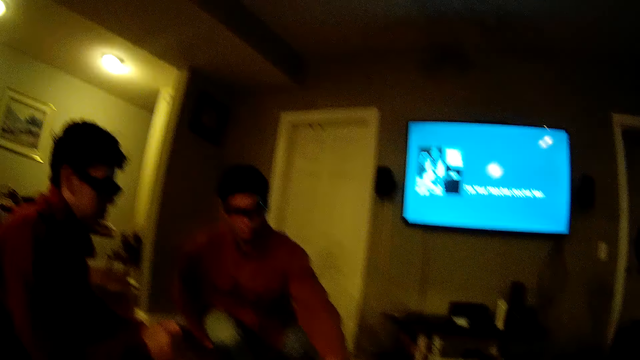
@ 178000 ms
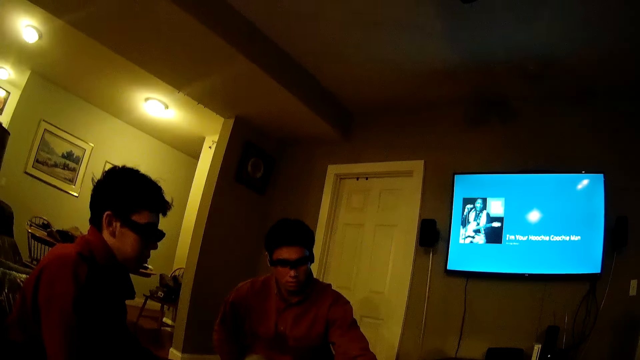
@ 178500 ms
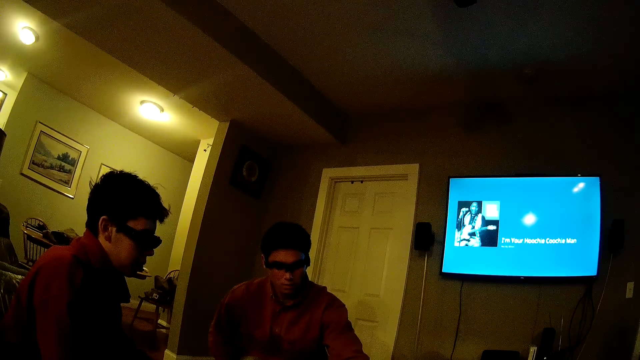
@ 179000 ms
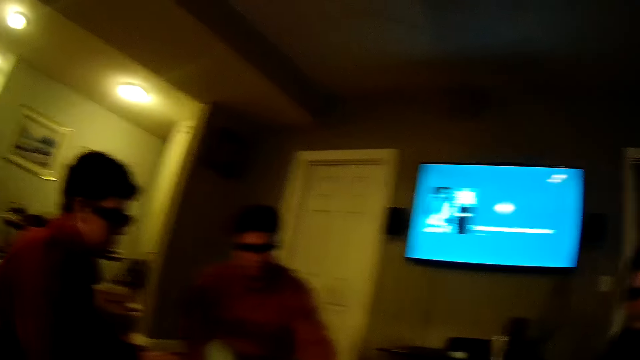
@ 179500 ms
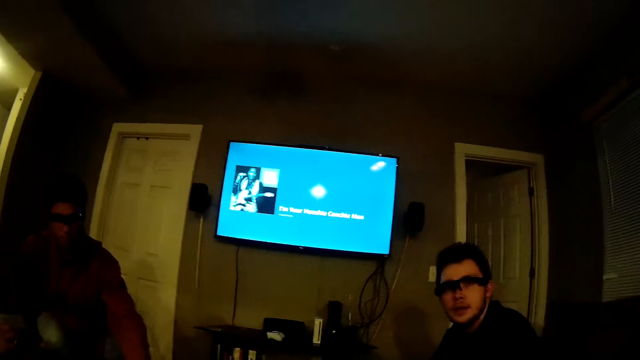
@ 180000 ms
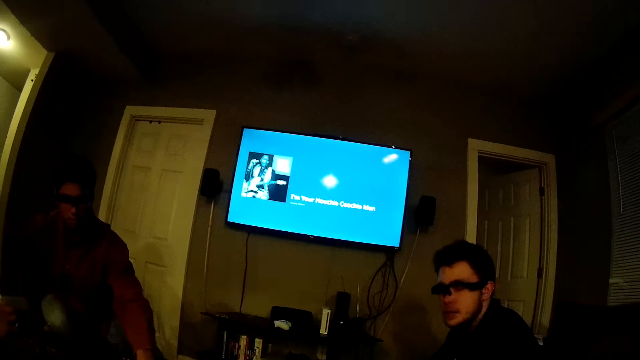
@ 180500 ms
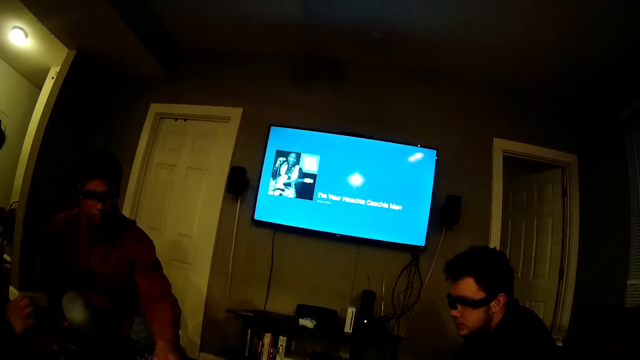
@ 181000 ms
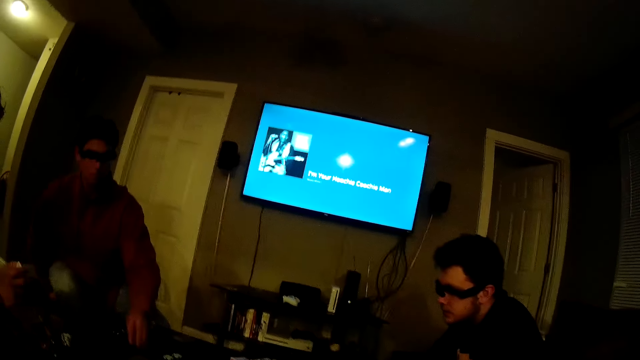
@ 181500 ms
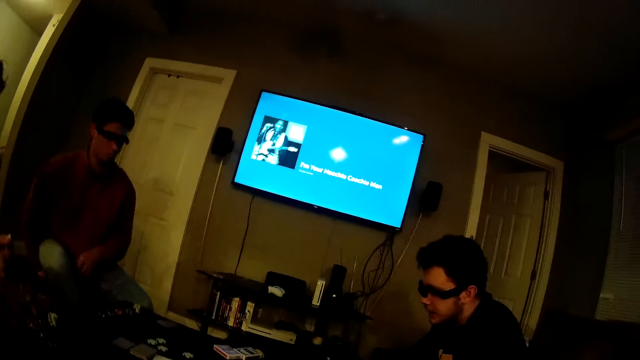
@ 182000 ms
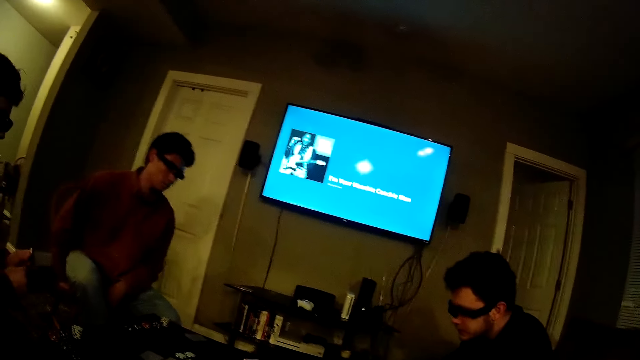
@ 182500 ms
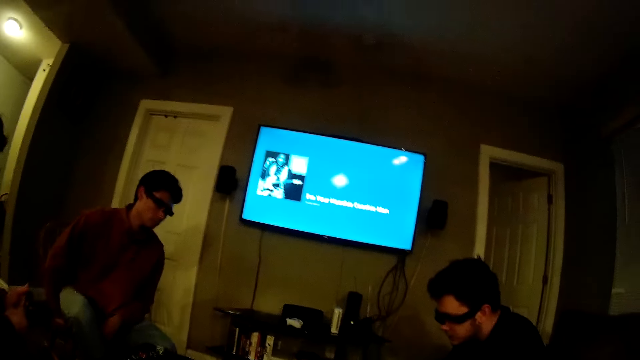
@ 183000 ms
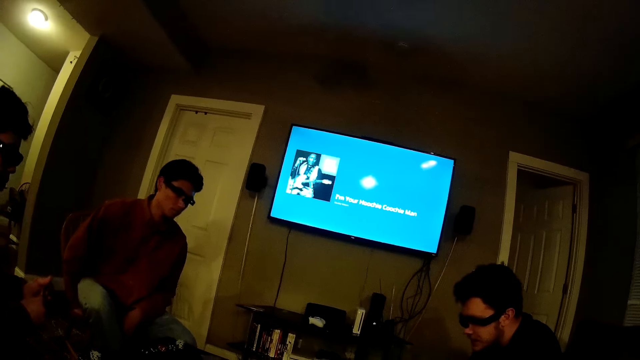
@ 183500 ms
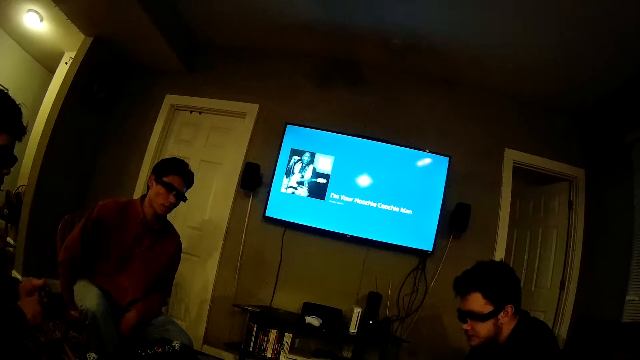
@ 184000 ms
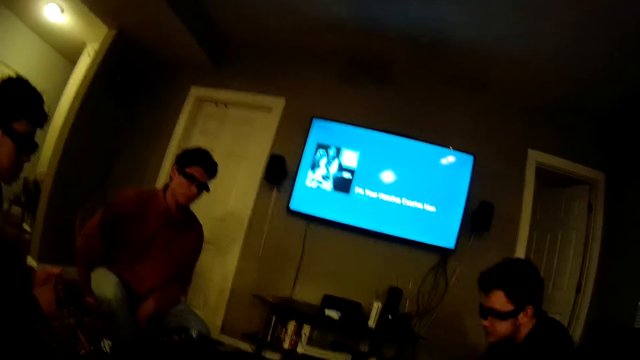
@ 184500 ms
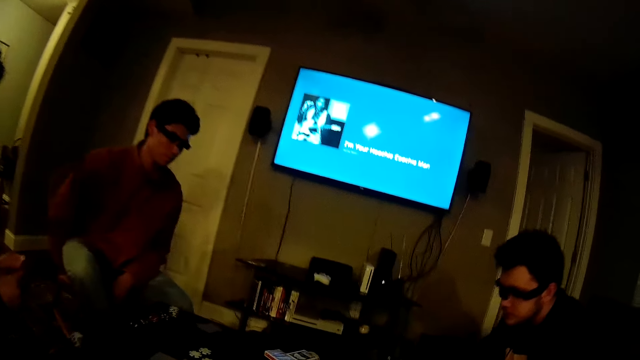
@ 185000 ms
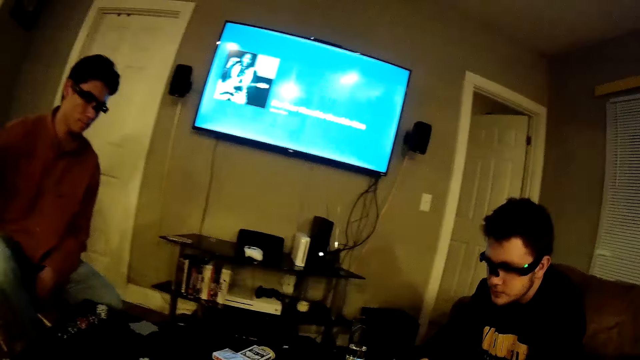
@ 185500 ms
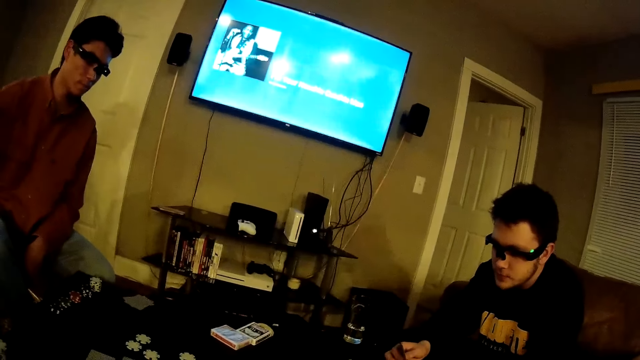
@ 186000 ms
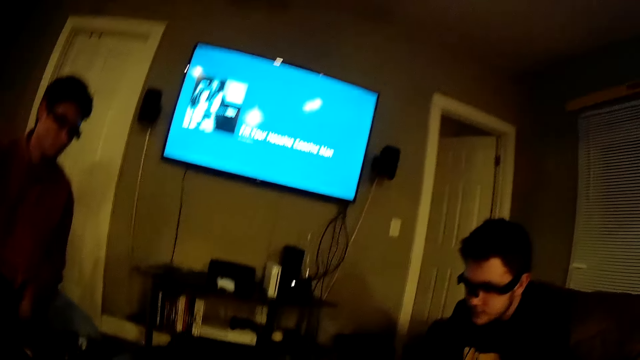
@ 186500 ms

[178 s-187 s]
A man arranges the cards on the table. The man speaks to the camera wearer.

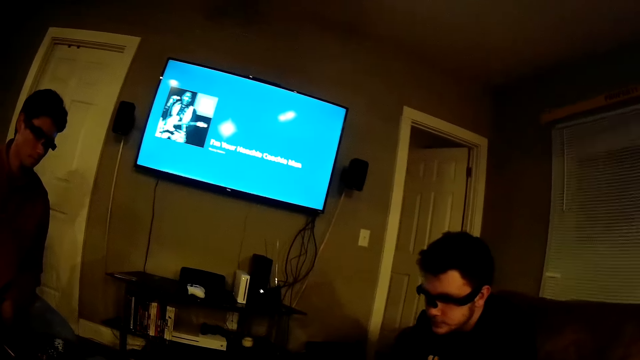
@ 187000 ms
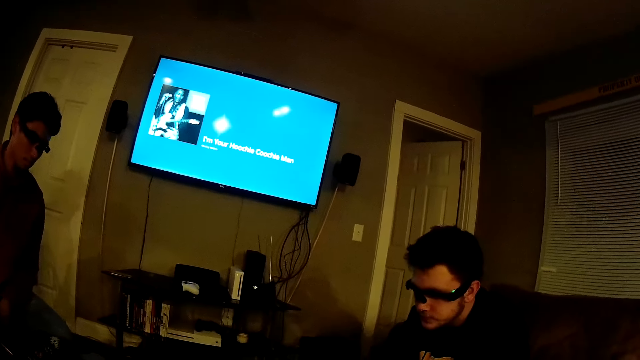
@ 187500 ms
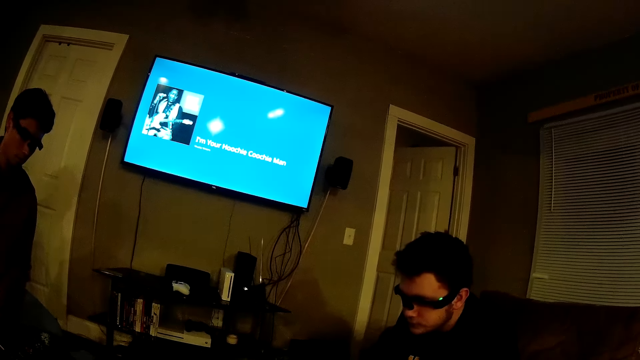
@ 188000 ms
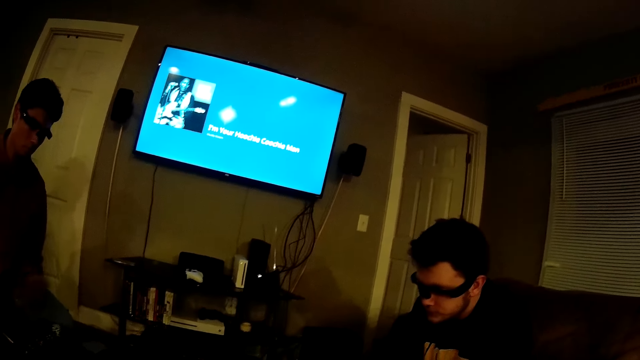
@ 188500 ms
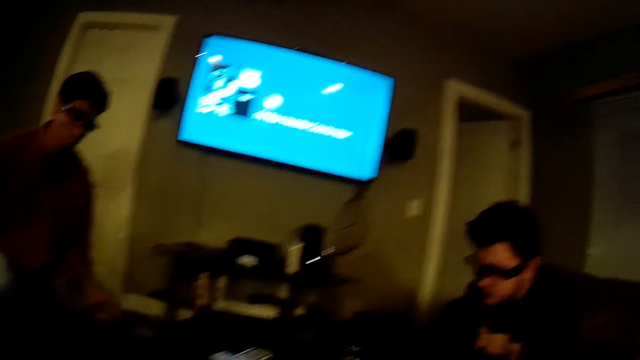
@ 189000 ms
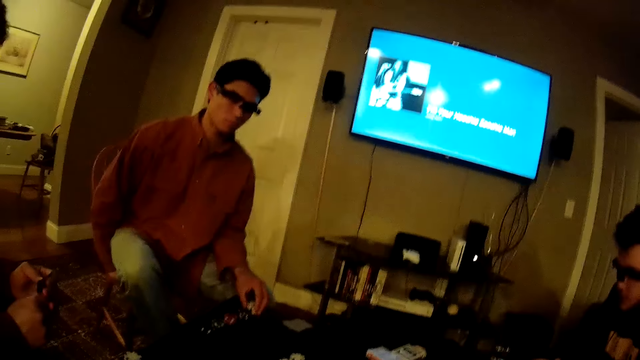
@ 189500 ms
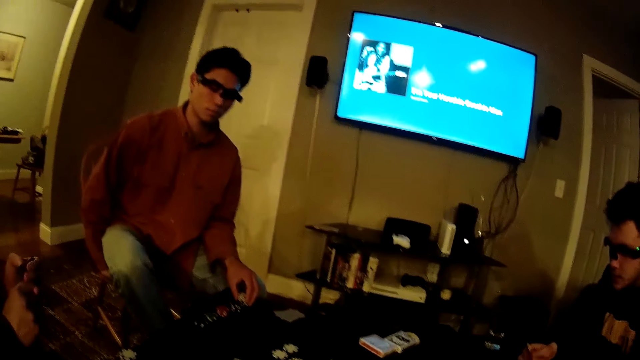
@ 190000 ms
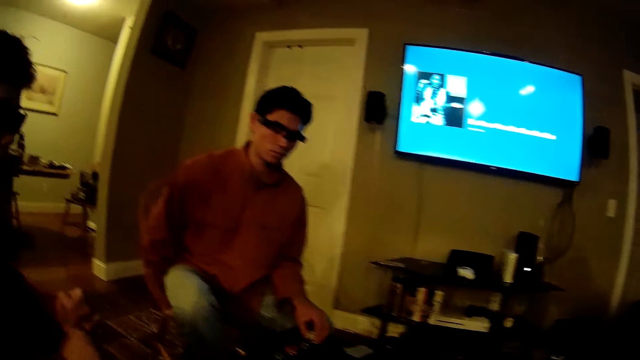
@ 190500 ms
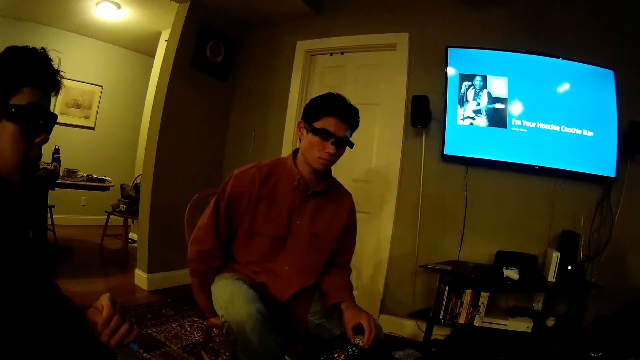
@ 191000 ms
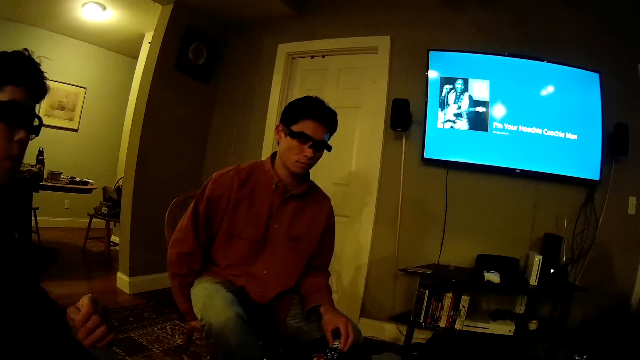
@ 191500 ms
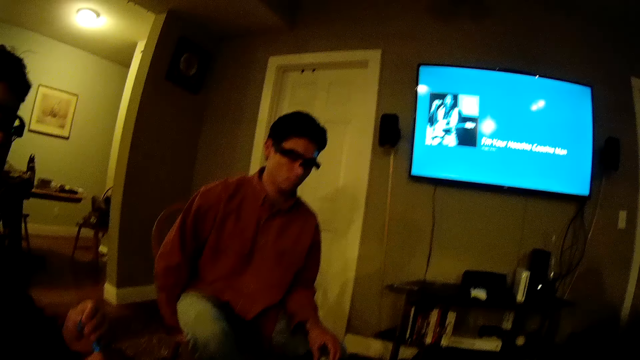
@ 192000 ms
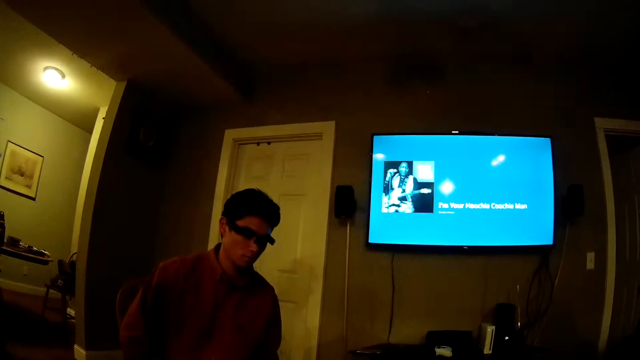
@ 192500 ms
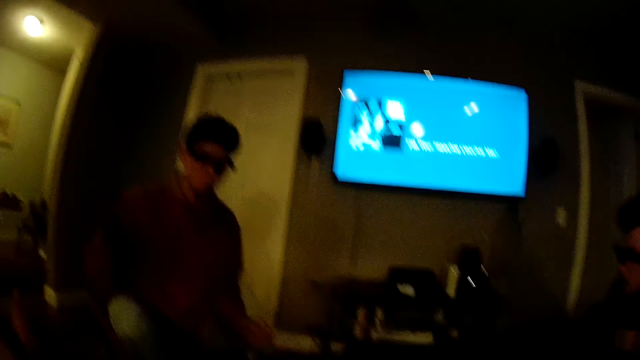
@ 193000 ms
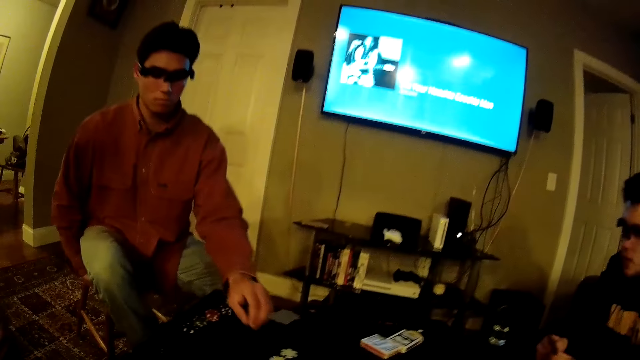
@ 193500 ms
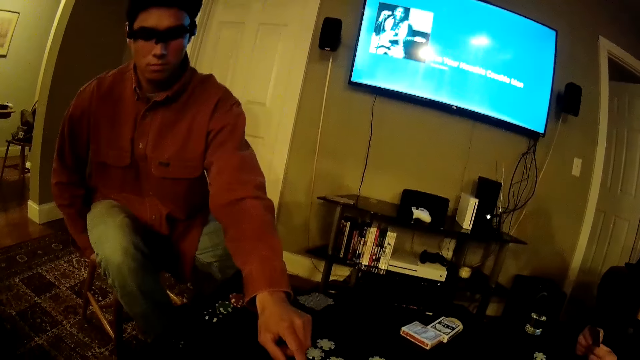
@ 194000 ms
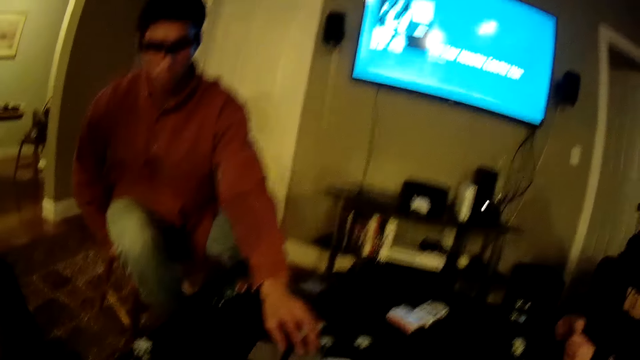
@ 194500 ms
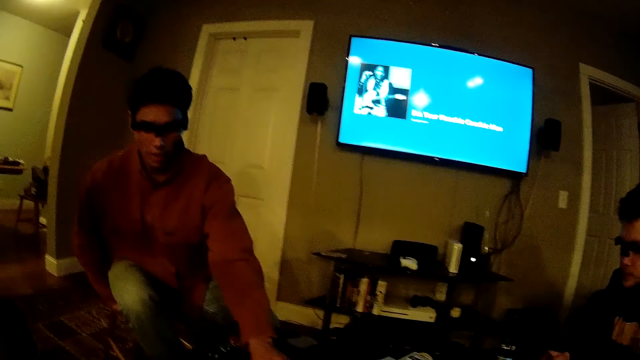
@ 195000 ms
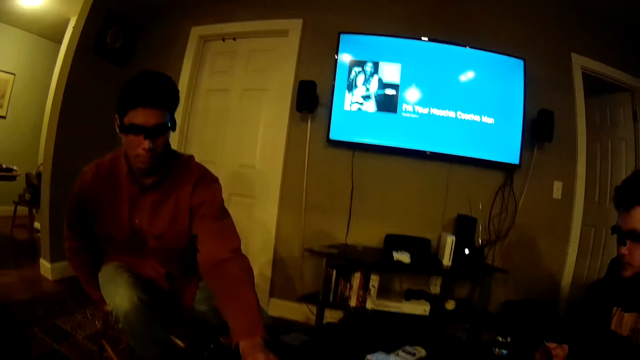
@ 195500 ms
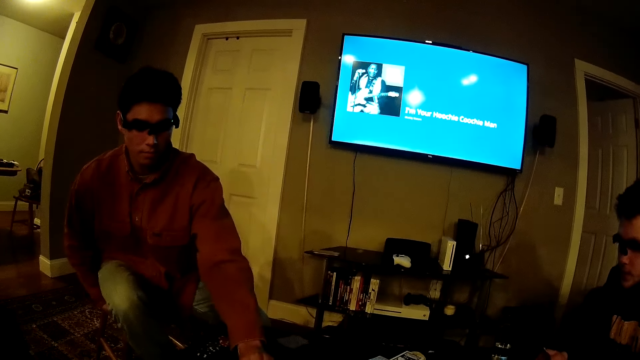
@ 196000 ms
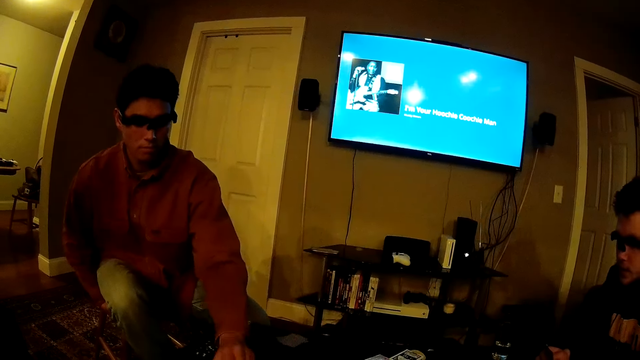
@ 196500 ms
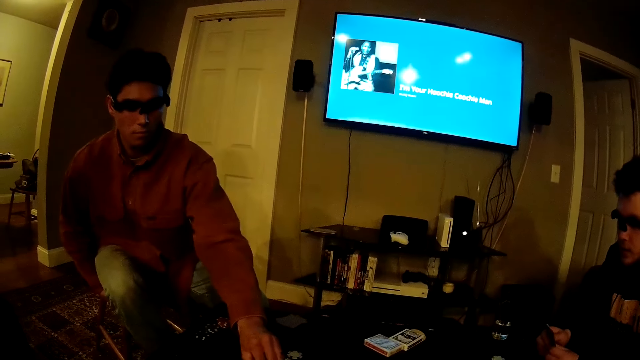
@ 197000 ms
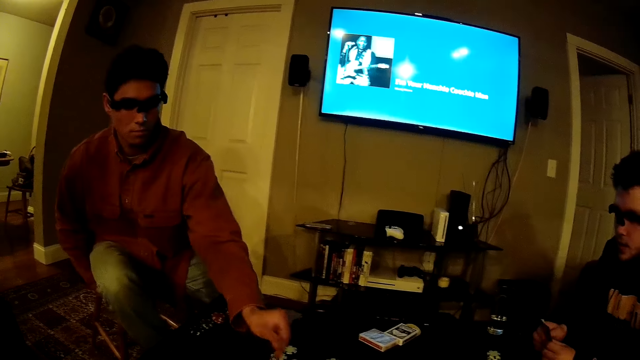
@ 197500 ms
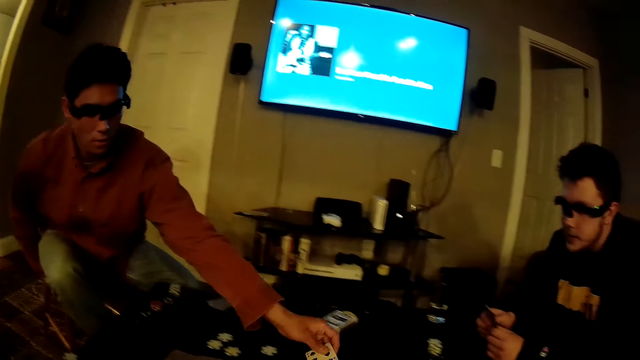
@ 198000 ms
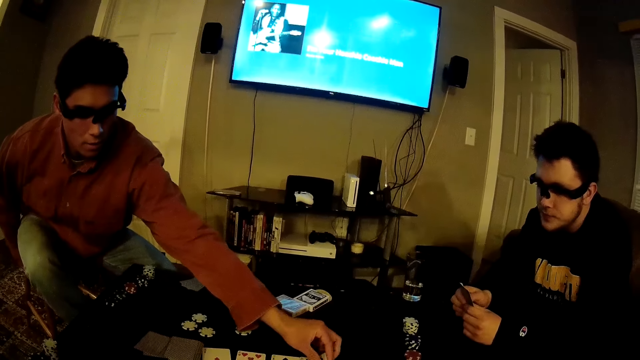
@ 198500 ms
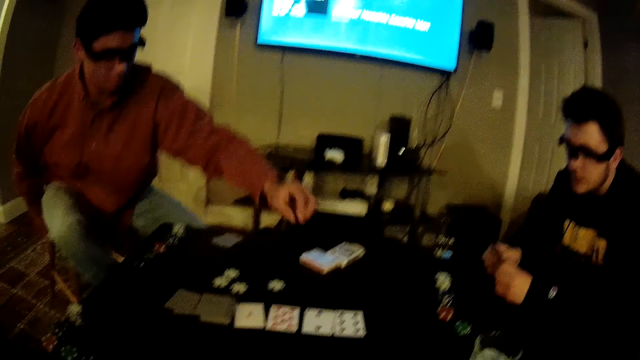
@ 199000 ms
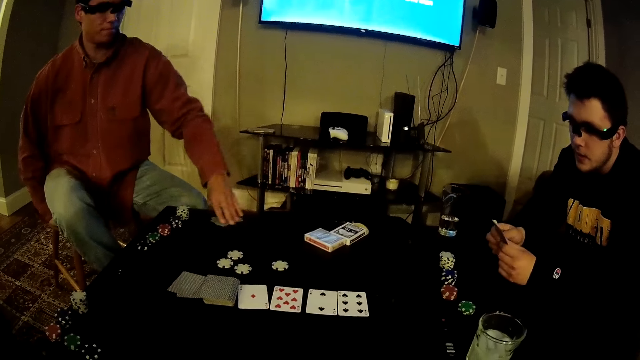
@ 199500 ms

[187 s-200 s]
The man holds the poker chips on the table with his left hand. Another man places a card on the table with his right hand. The first man touches a card on the table with his left hand. The first man plays the card game. The first man picks the card from the table with his left hand and places the card on the table with his left hand. The first man picks the cards from the table with his left hand.
